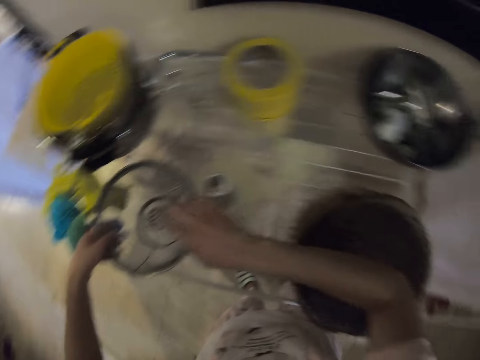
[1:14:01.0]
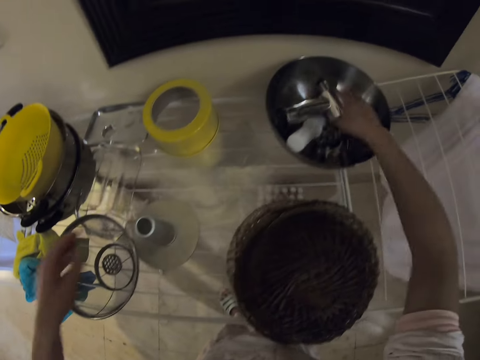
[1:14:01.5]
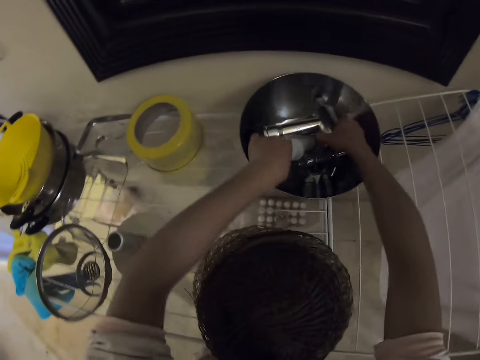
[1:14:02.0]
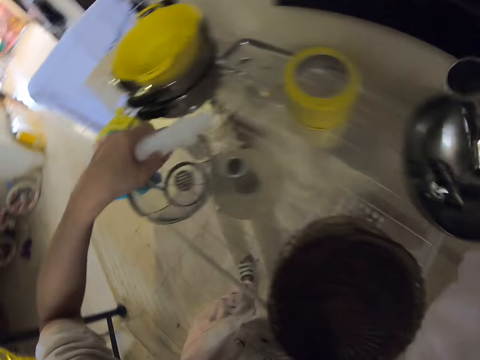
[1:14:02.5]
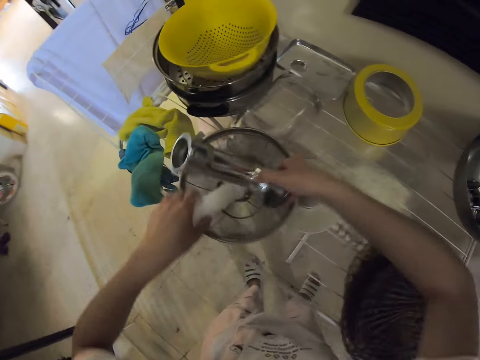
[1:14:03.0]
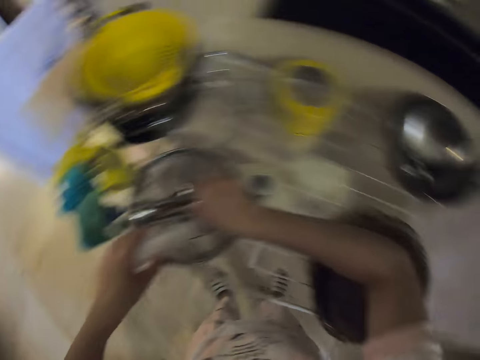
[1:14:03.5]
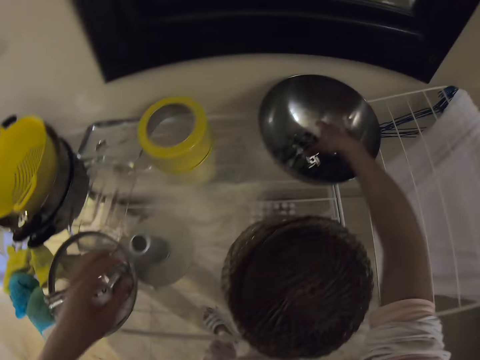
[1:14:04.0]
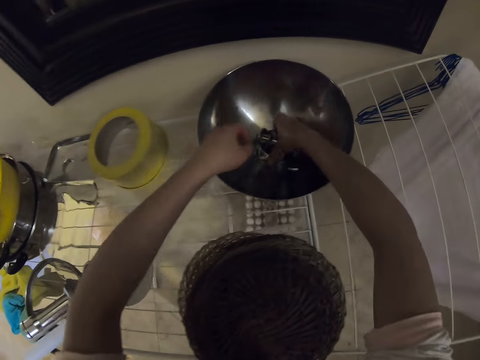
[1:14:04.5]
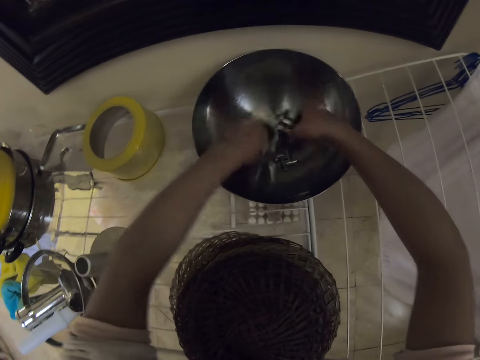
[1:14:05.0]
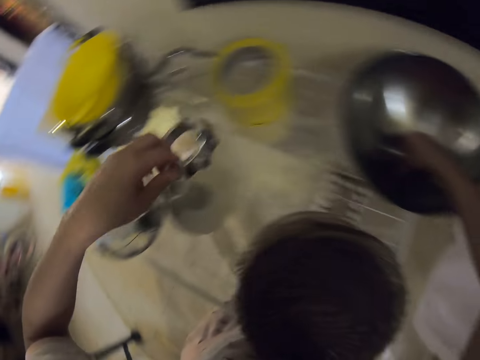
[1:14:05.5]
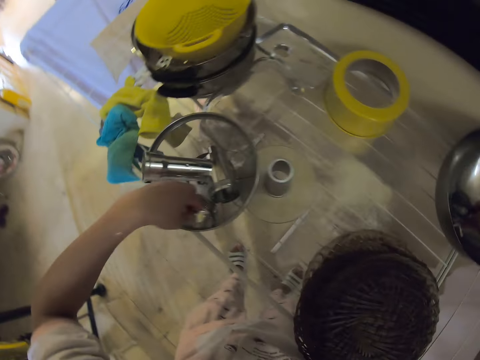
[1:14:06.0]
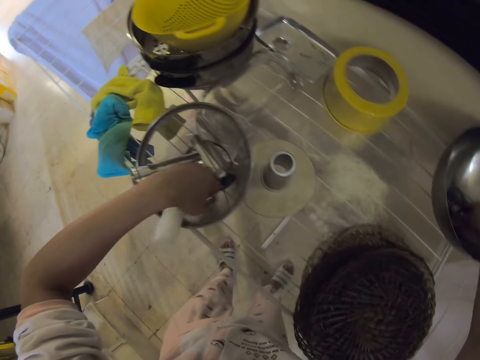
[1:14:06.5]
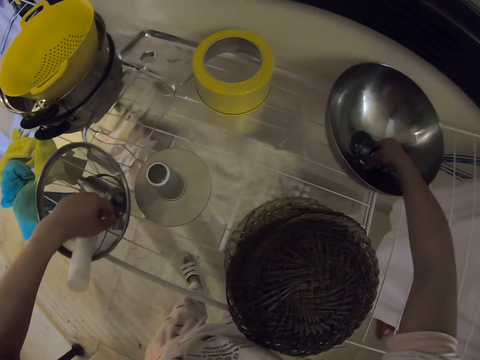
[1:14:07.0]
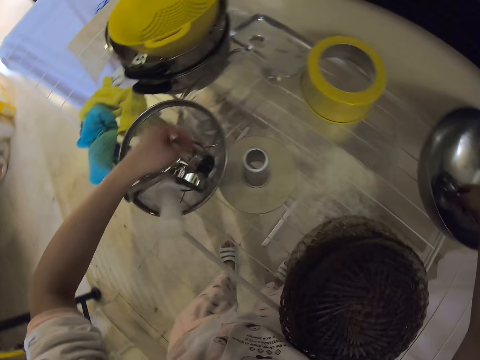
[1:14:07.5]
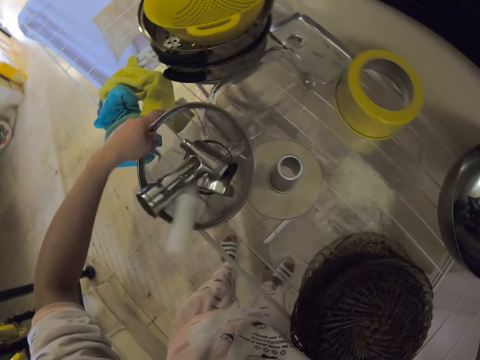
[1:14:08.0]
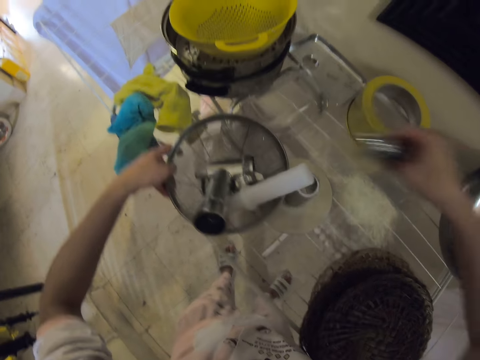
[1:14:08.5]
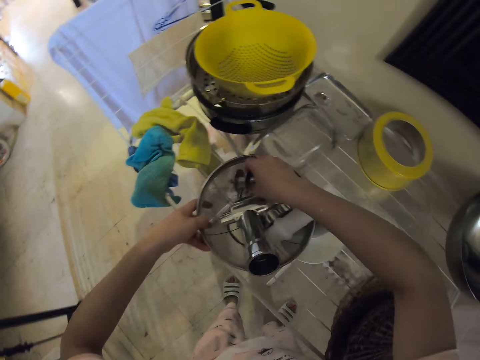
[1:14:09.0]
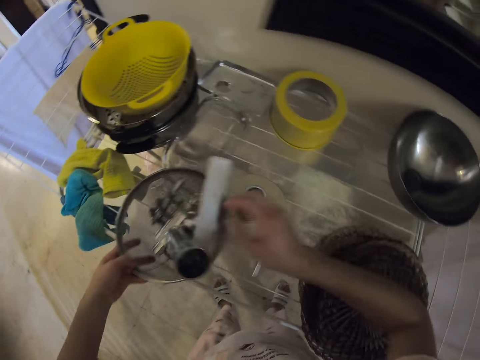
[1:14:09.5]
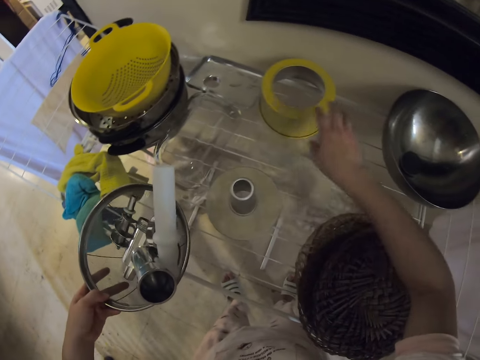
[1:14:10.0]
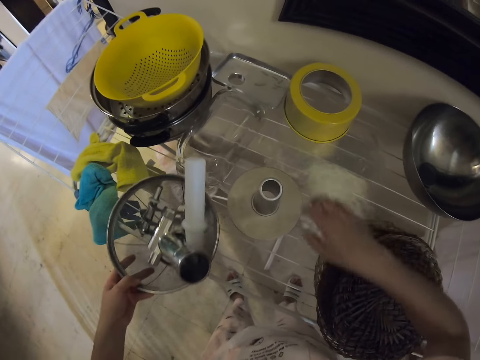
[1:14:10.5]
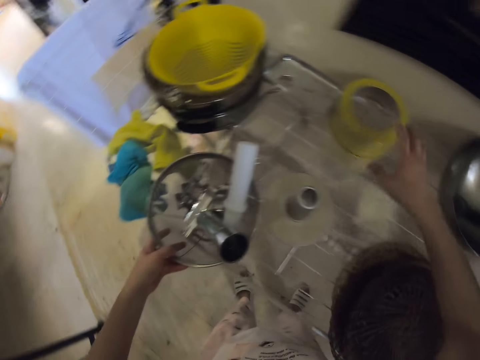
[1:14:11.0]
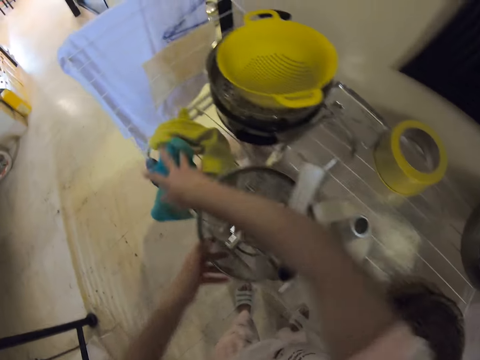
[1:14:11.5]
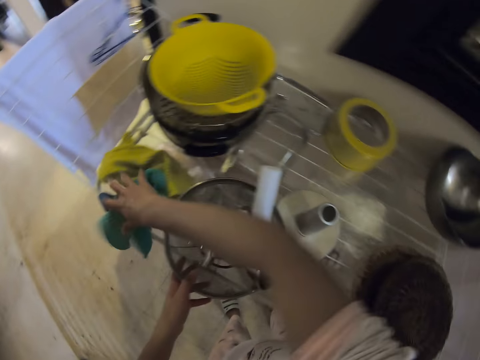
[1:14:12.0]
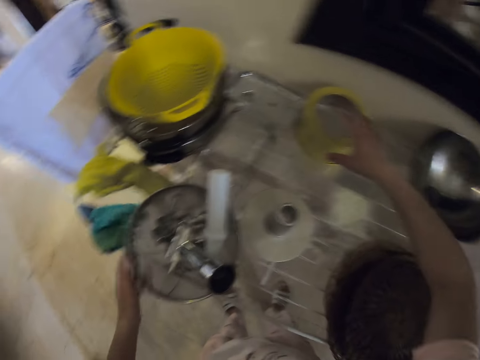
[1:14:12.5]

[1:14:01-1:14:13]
The camera wearer picks the cast iron and picks the rolling pin. They put the stuffing tube and meat grinder and its parts on a colander. They place mincing tools in the pot.

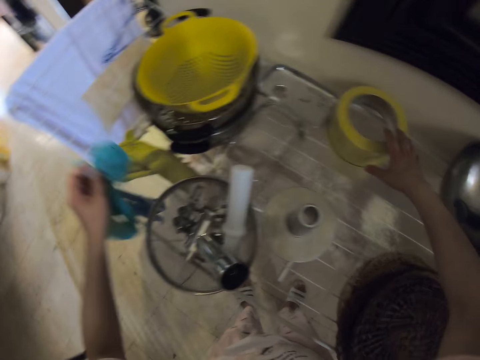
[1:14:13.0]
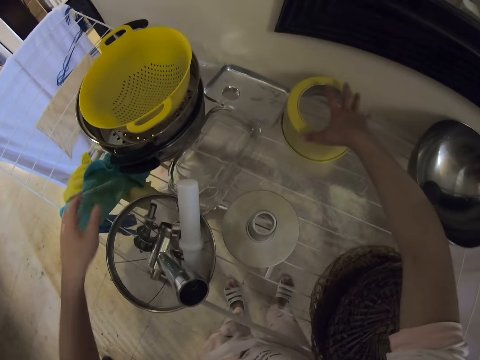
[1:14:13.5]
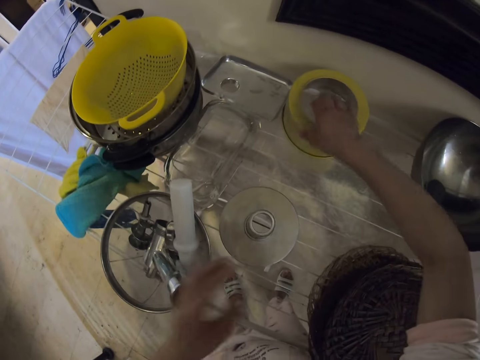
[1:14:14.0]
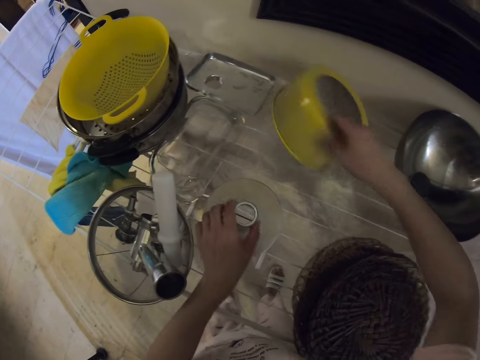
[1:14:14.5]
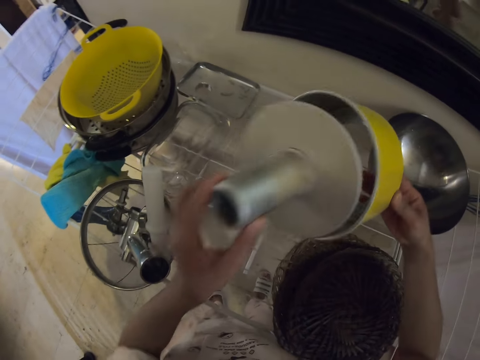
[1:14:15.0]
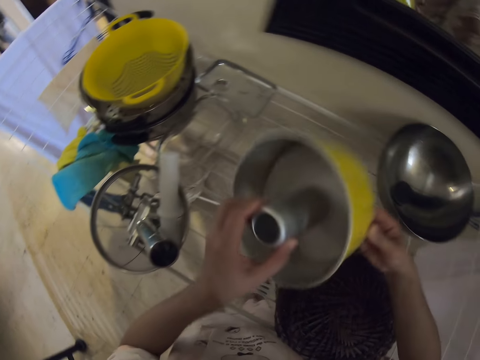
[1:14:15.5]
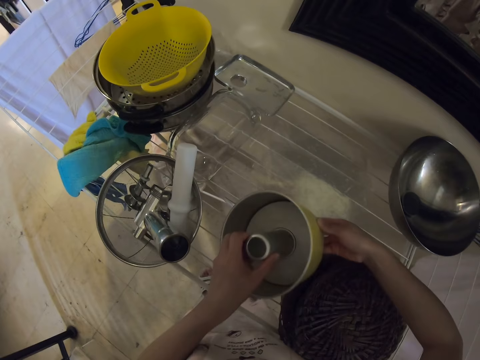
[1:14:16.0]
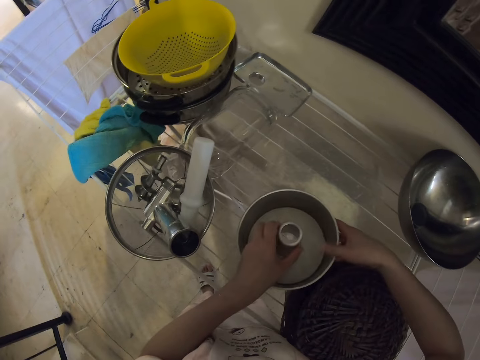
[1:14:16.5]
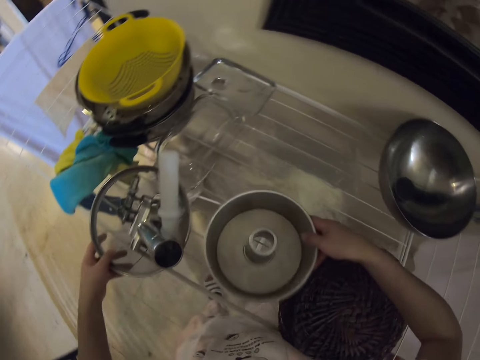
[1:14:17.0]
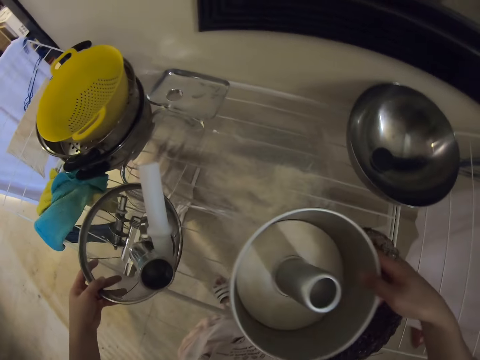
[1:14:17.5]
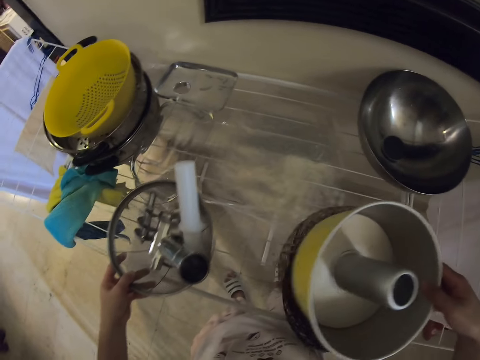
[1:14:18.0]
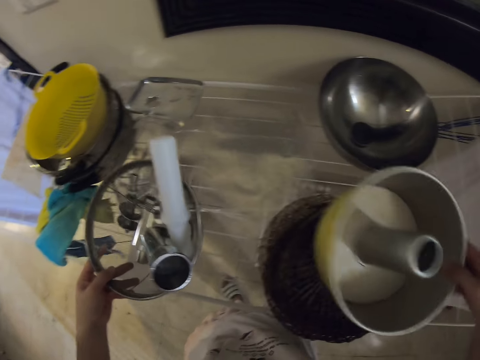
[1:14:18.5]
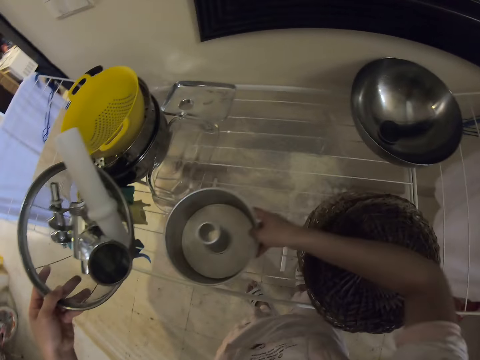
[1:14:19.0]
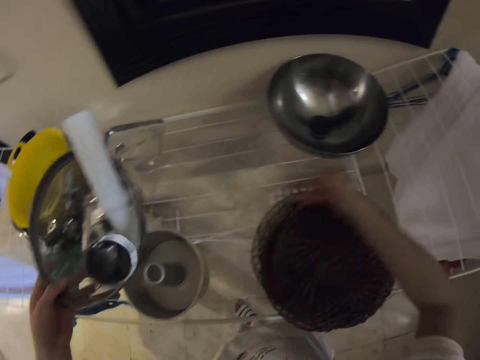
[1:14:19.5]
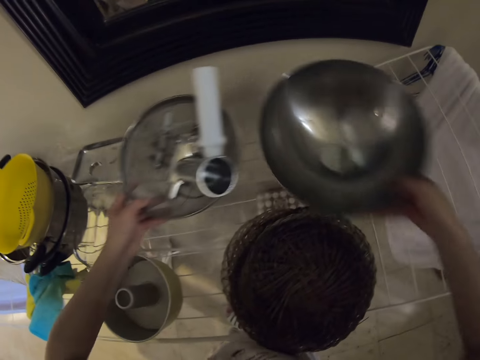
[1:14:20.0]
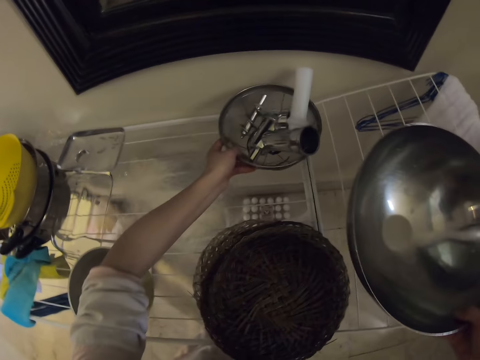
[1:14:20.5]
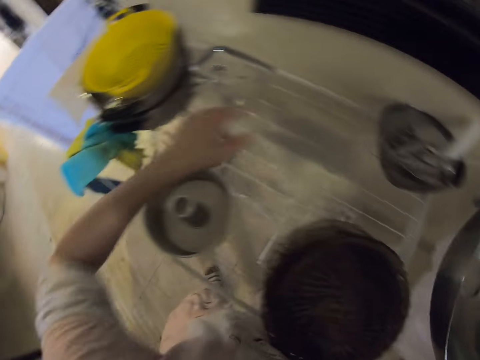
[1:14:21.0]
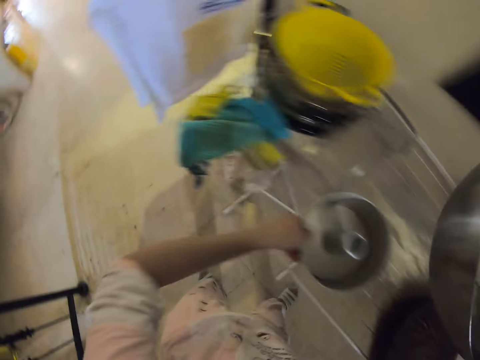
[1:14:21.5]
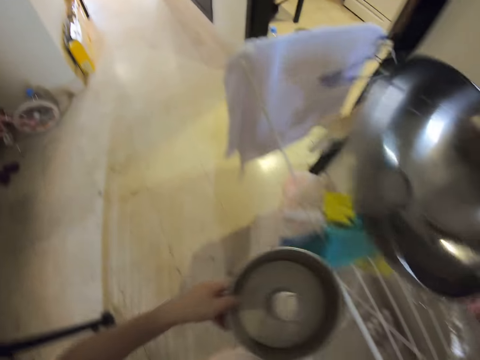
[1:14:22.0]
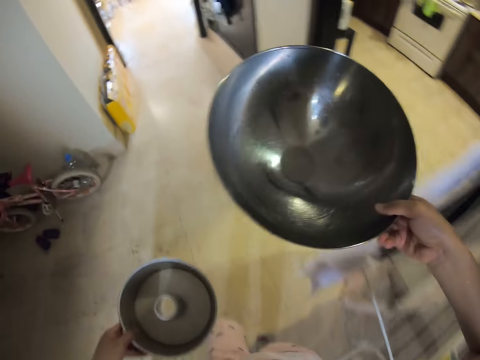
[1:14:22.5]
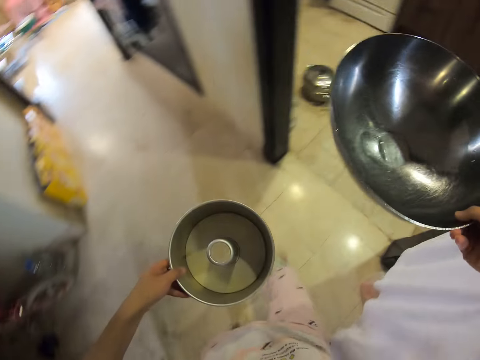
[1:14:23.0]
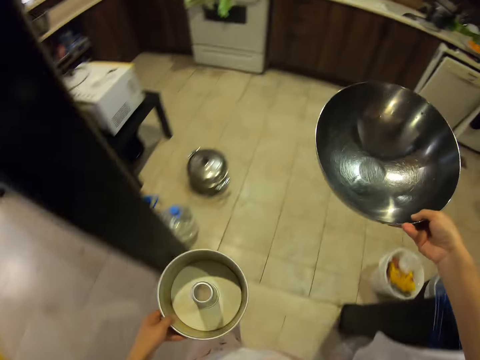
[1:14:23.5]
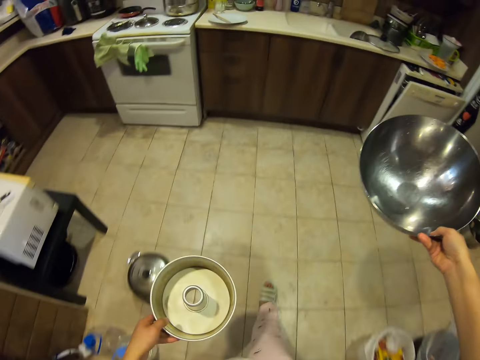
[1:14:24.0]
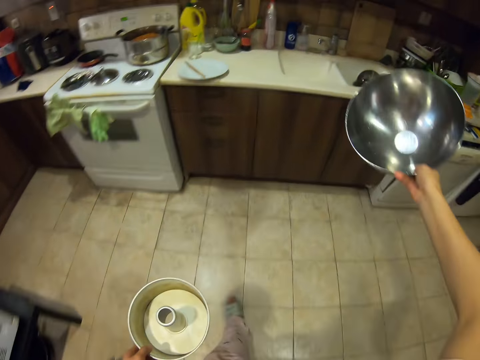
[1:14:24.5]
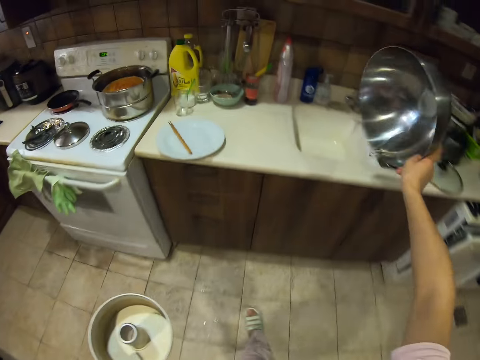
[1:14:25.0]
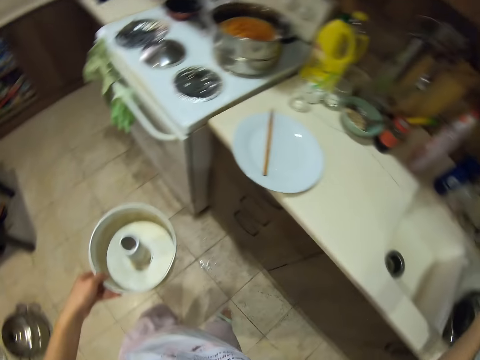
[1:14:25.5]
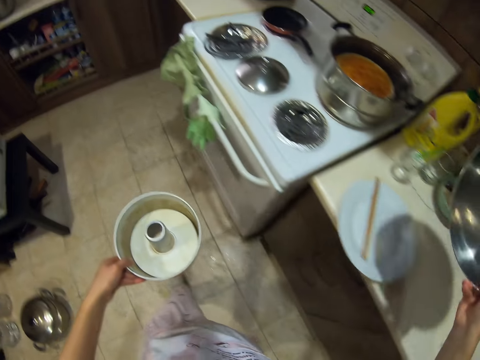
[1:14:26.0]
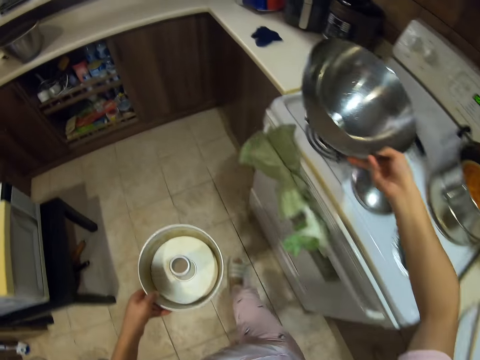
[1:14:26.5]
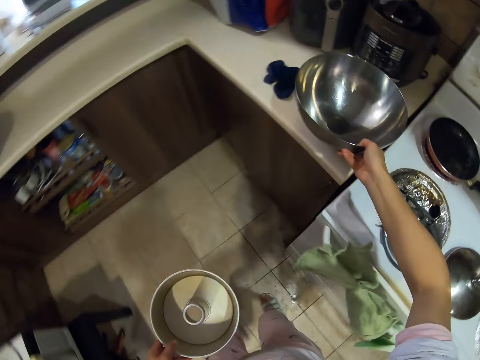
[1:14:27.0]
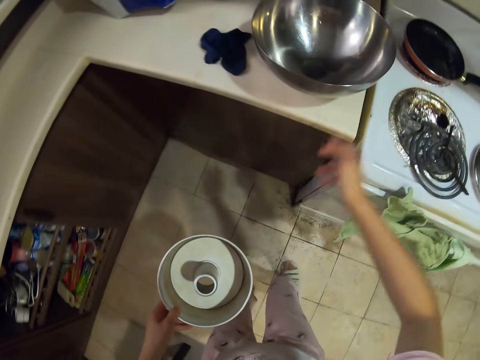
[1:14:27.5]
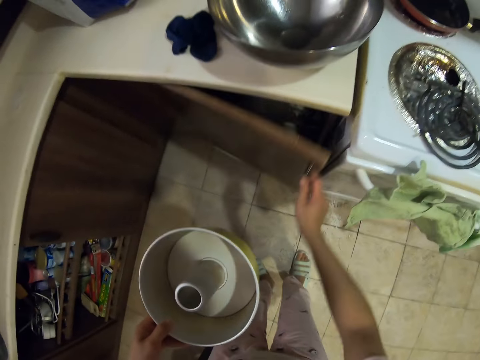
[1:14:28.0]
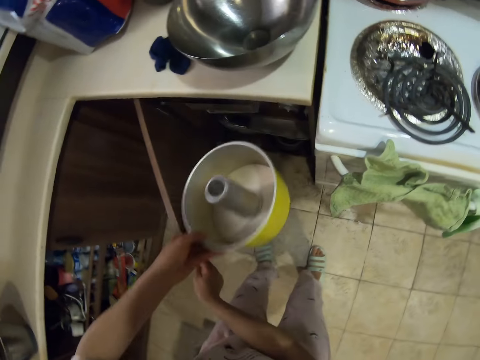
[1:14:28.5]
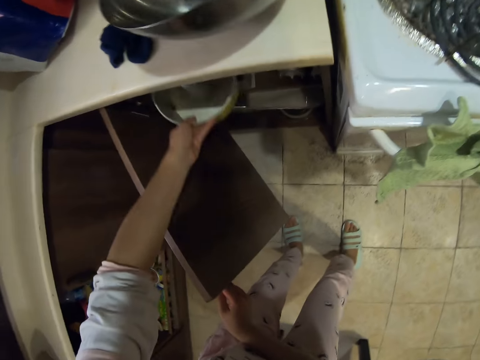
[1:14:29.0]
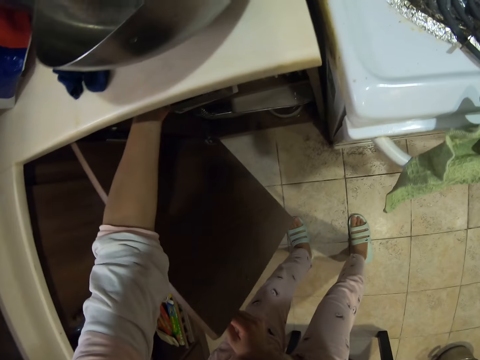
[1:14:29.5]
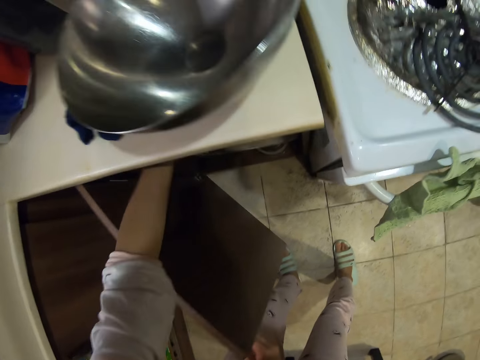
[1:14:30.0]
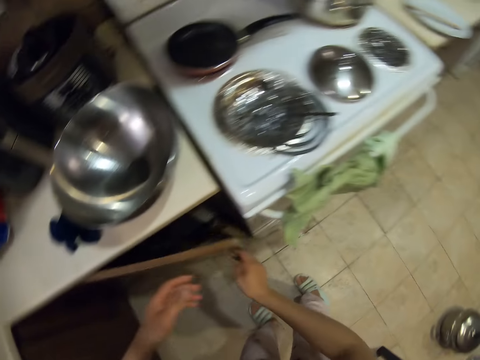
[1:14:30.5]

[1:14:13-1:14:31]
The camera wearer takes something. They join a container. They take the colander, take something, and put something on the rack. They take the basin and put the colander on the rack. They carry the container and carry the pot. They take something. They walk. They pour water in the sink. They put the basin in a cabinet. They open the kitchen cabinet. They place the container in the cabinet.
